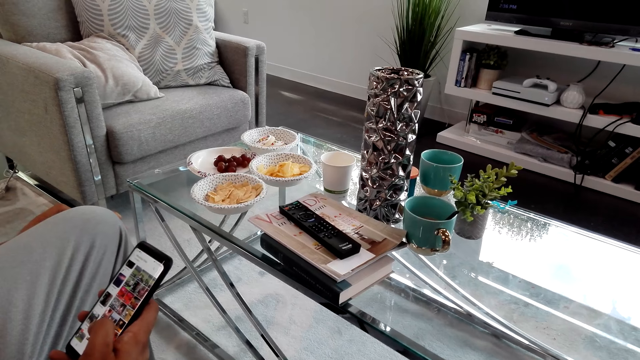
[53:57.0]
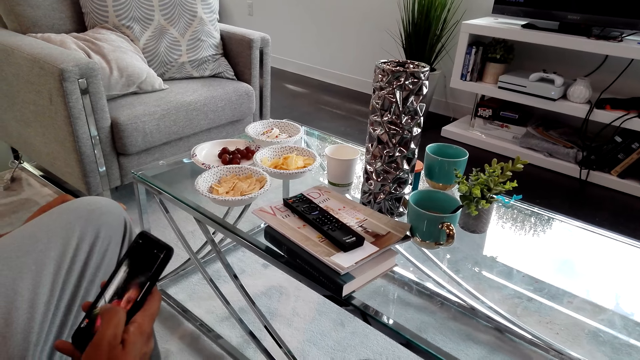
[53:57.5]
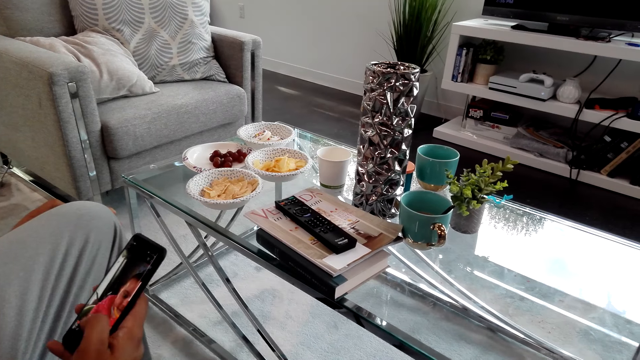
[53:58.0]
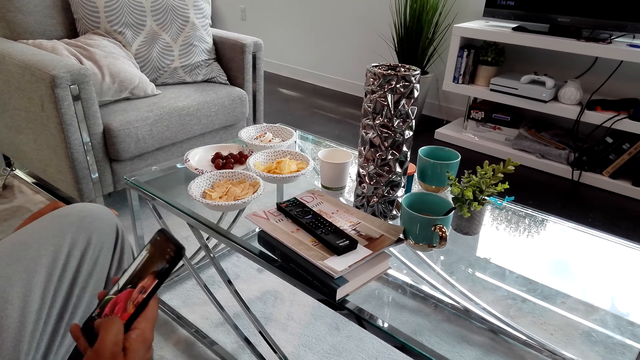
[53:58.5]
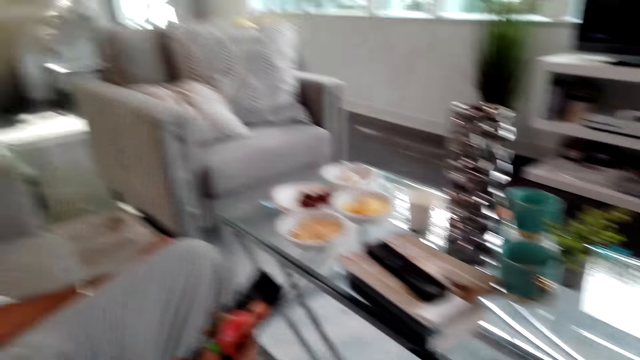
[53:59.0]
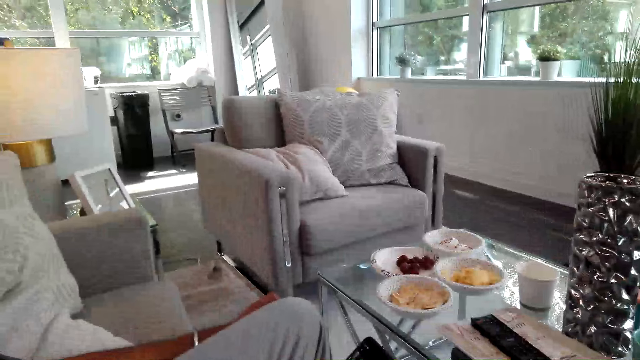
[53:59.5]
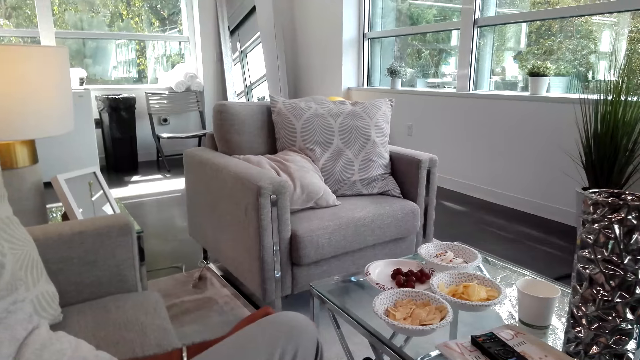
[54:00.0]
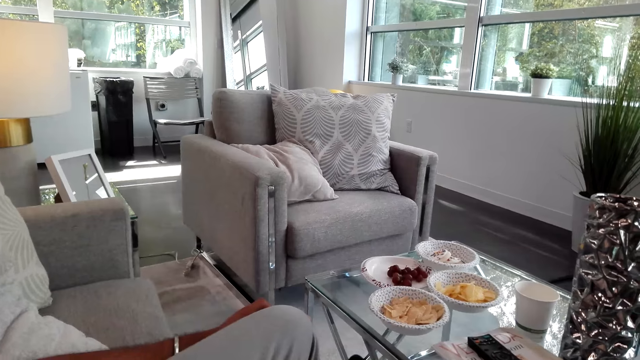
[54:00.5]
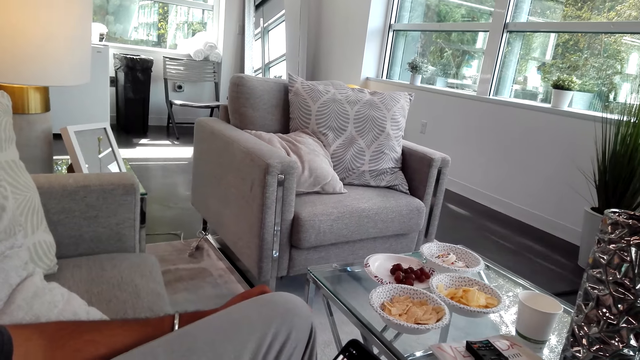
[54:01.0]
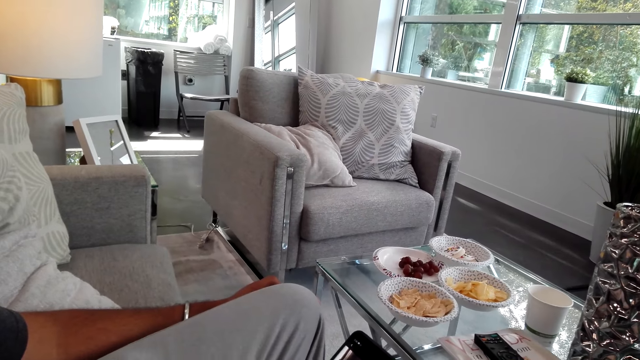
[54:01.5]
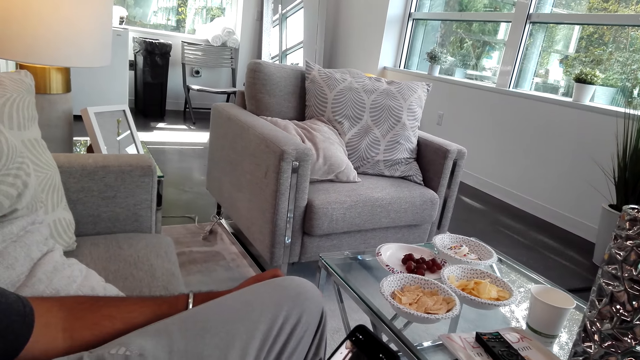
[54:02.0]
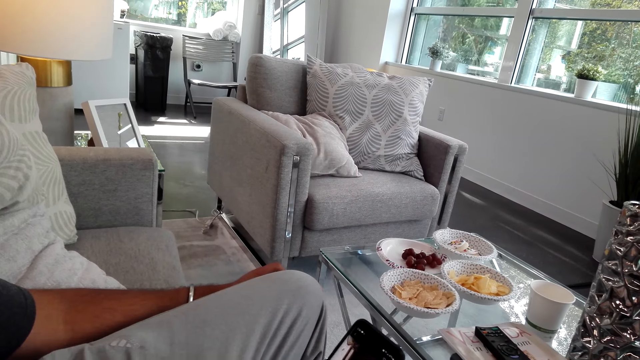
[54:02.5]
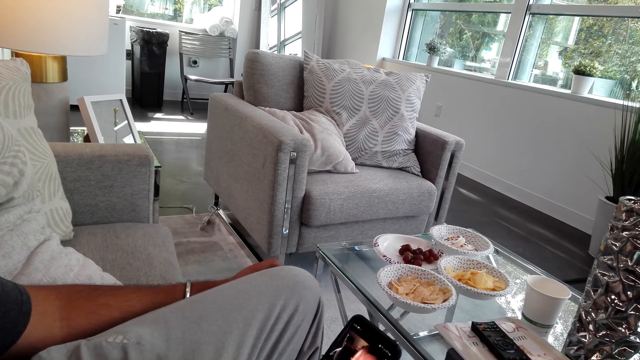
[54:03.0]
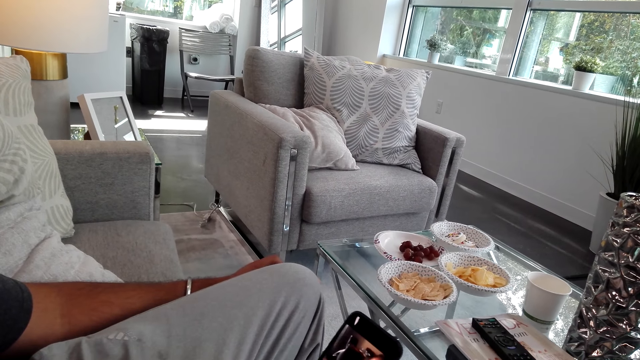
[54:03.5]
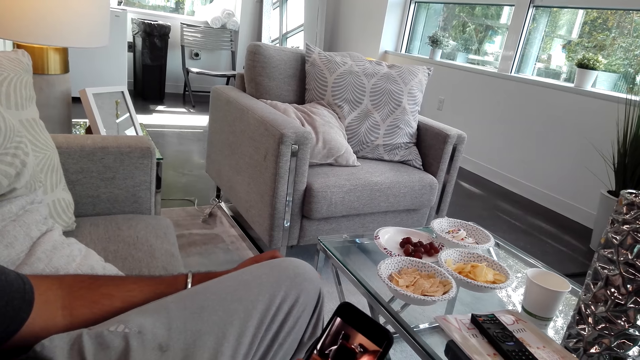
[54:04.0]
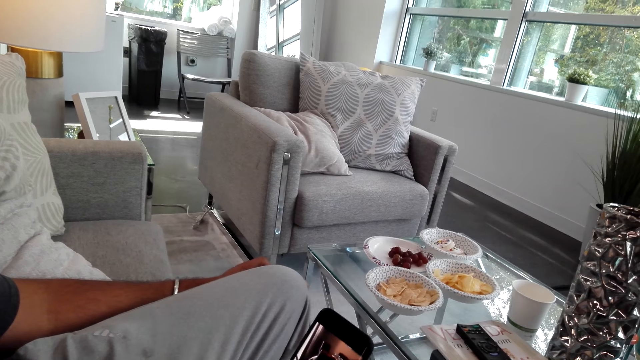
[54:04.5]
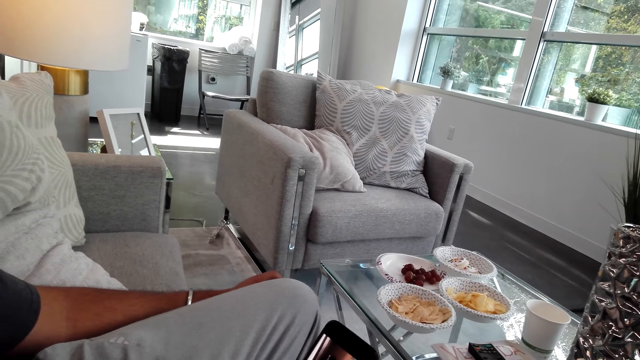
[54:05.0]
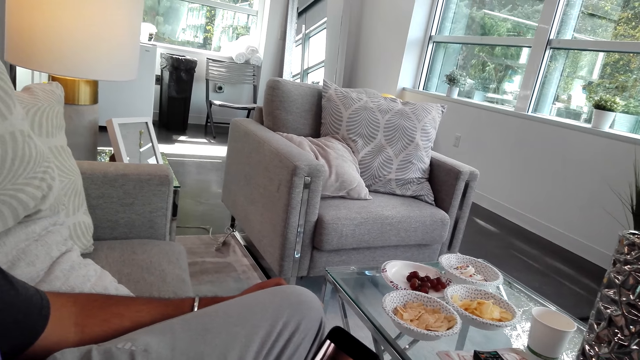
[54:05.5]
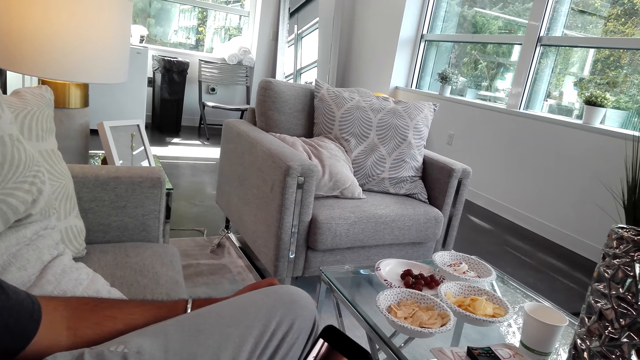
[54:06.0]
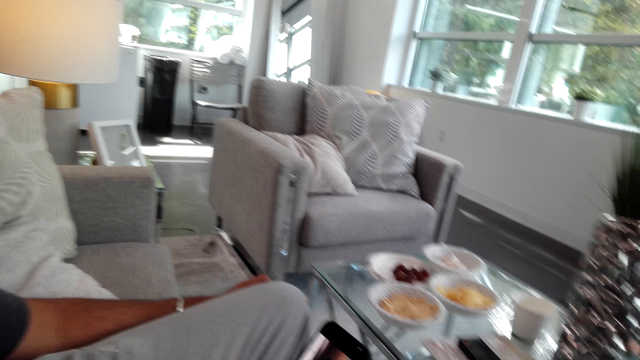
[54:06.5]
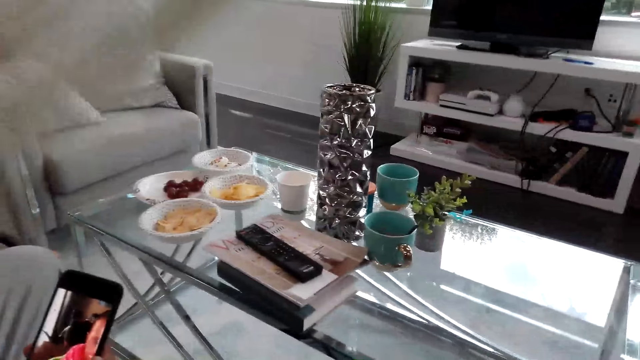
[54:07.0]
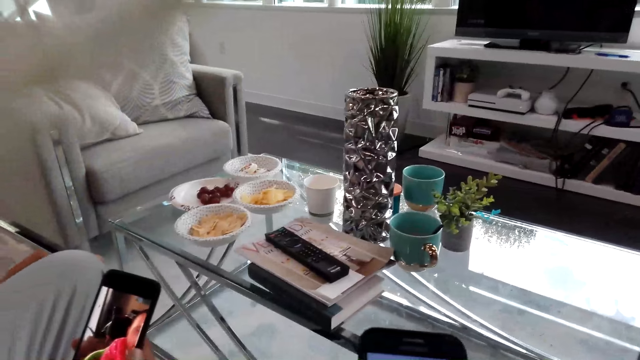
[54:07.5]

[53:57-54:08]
A man scrolls a phone on his right hand.

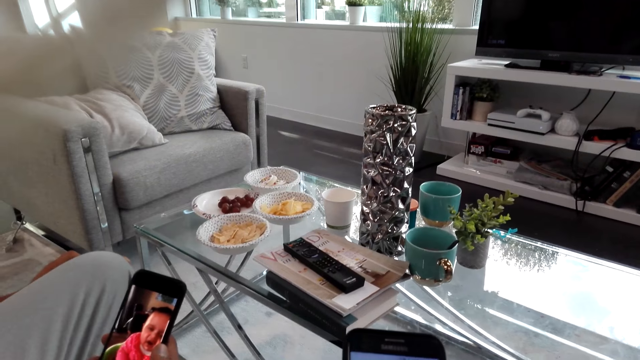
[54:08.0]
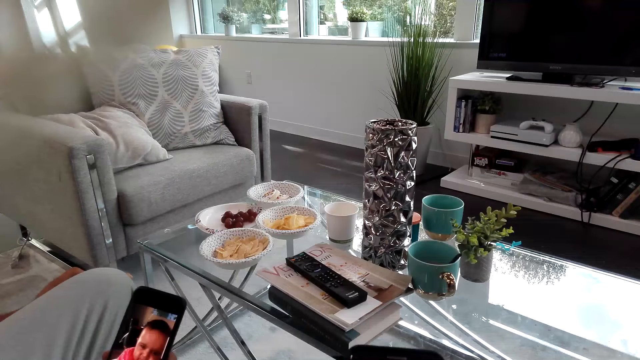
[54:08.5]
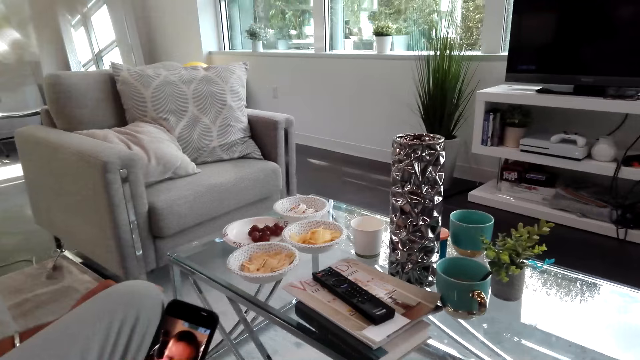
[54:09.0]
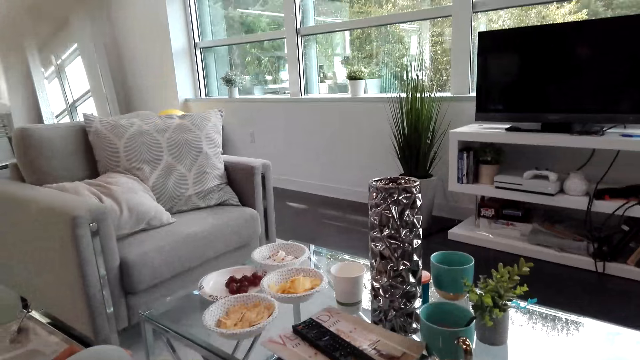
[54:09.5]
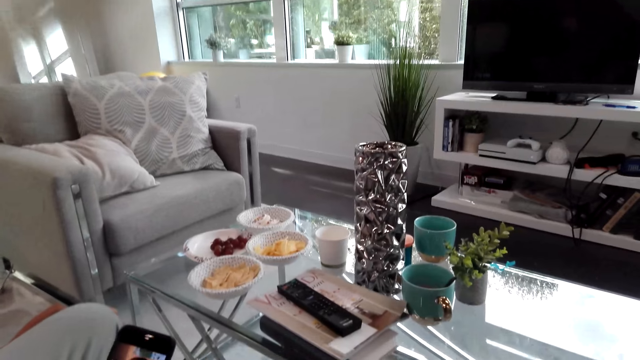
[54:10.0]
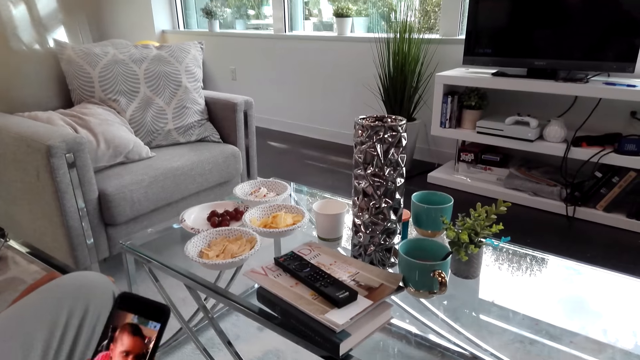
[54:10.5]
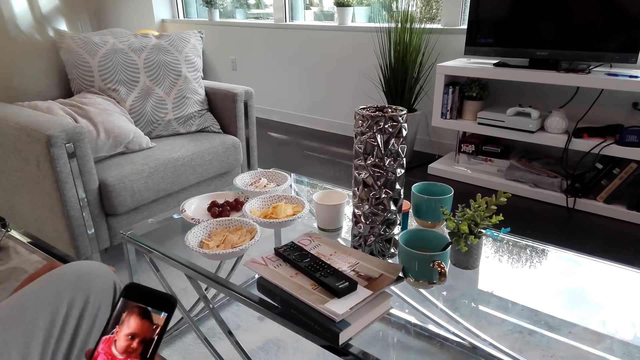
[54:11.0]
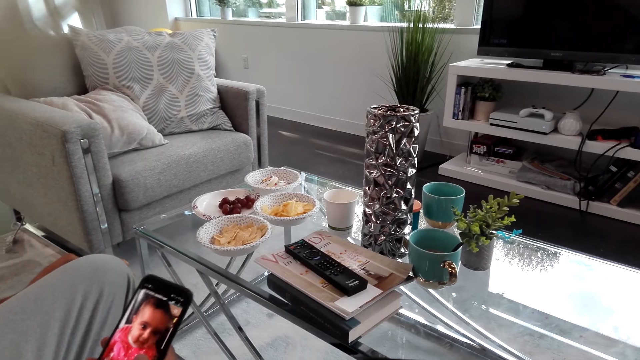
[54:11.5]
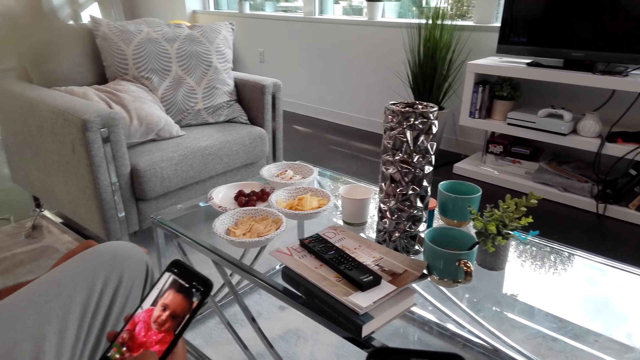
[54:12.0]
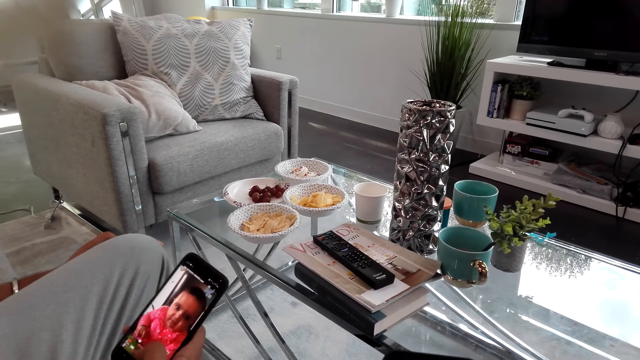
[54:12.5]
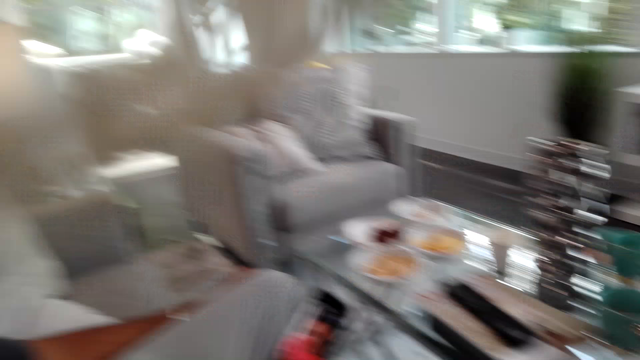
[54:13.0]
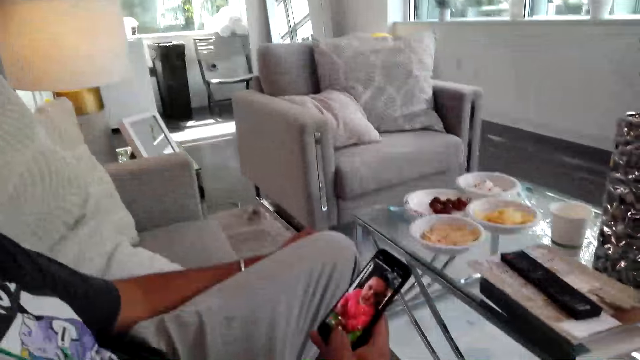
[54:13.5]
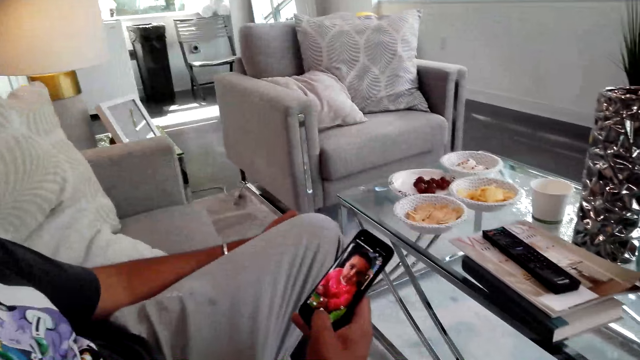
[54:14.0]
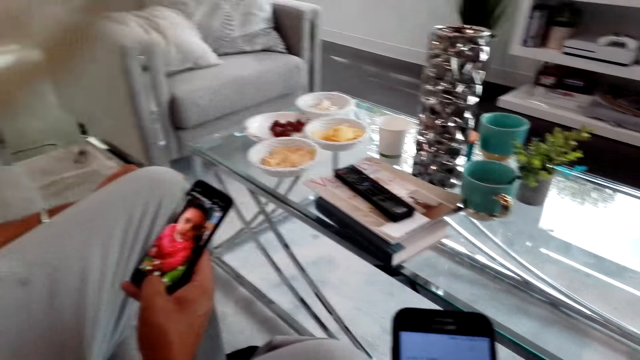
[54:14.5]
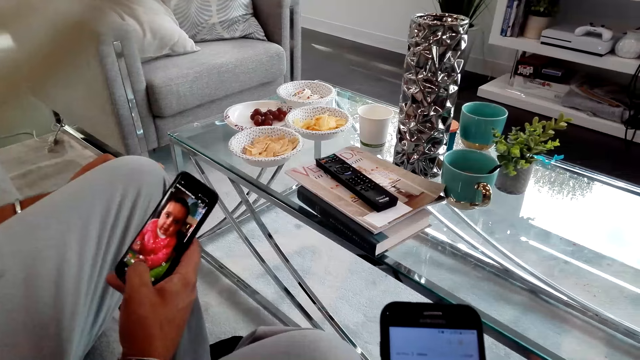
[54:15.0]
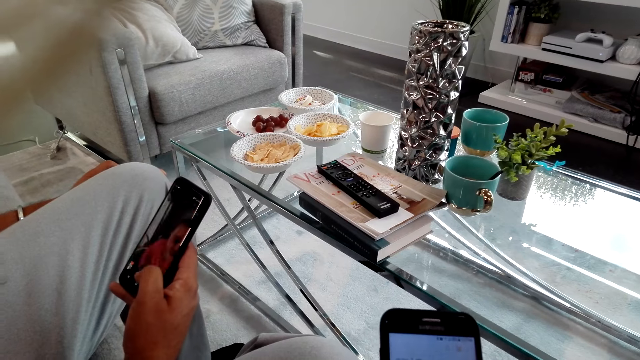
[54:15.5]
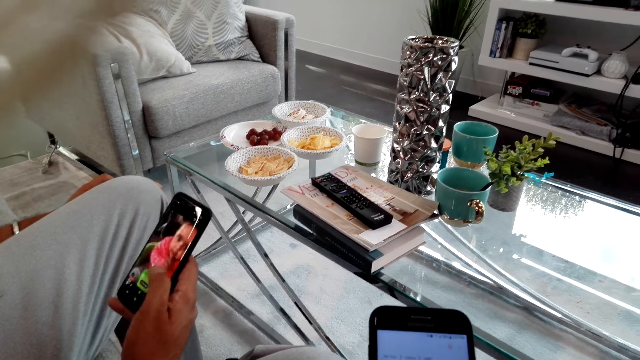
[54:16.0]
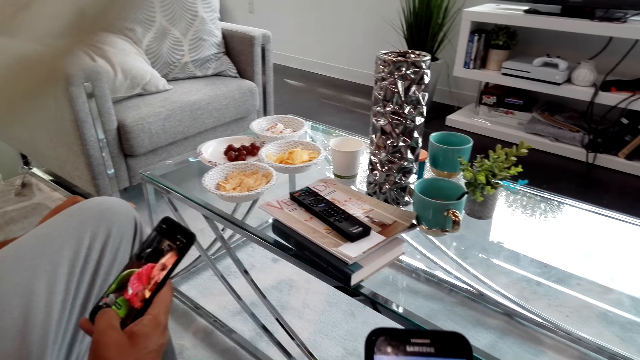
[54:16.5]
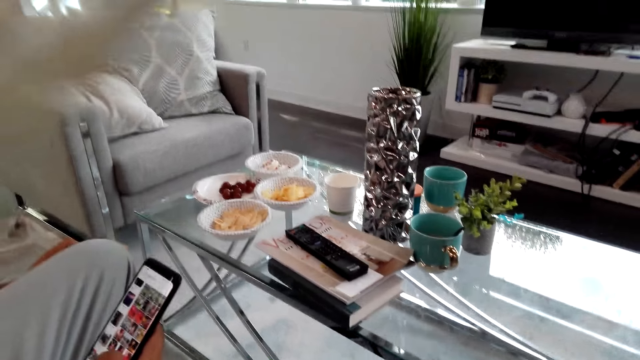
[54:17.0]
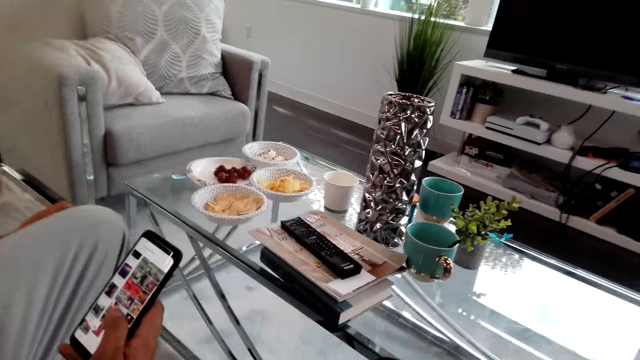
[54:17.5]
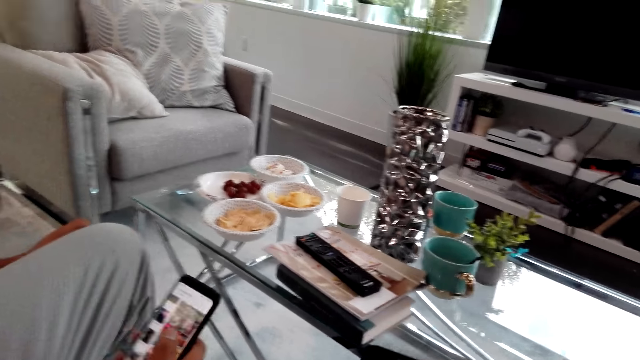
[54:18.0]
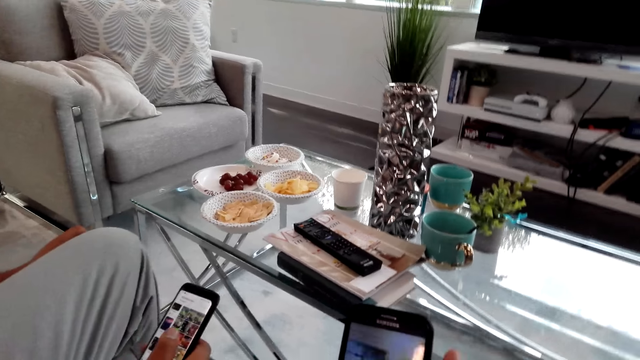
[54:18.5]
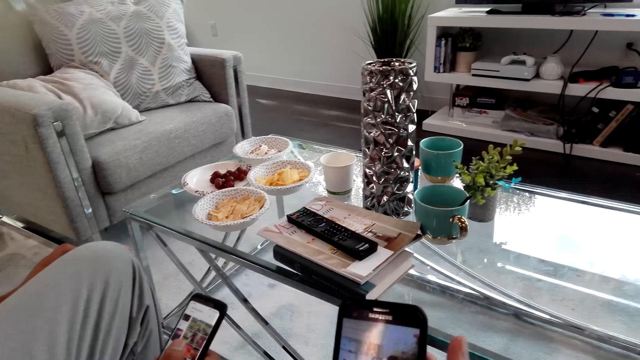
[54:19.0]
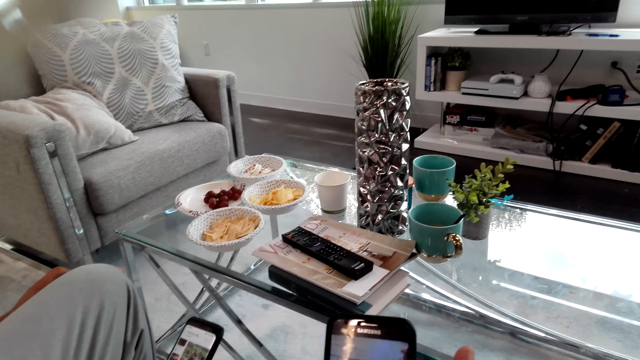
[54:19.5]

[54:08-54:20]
The camera wearer scrolls a phone on the couch.
